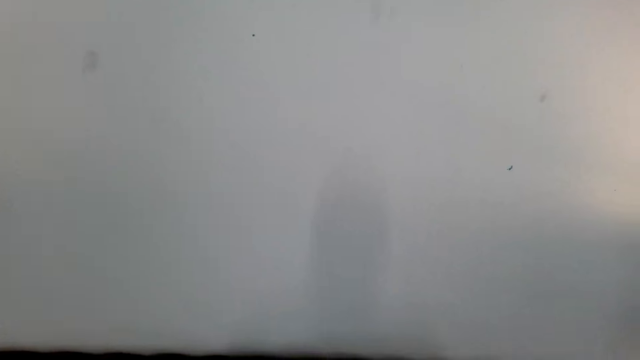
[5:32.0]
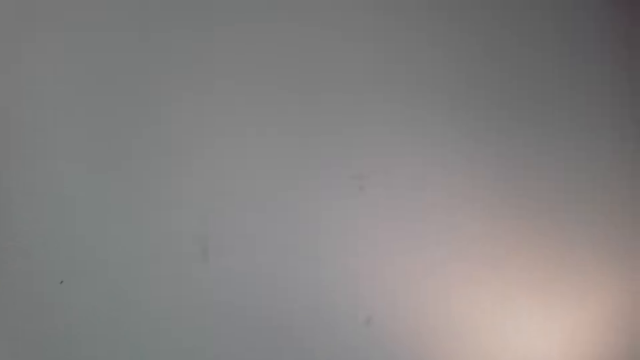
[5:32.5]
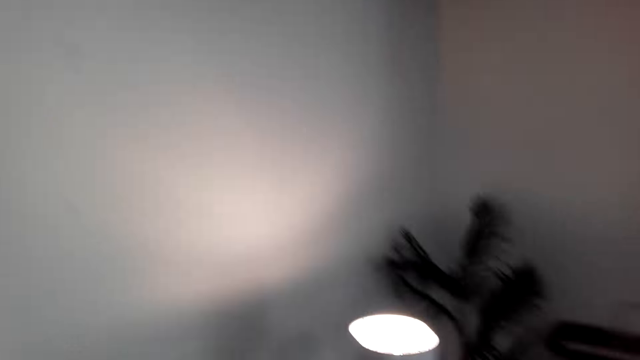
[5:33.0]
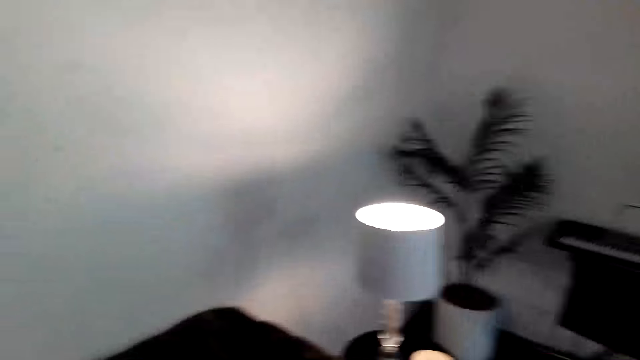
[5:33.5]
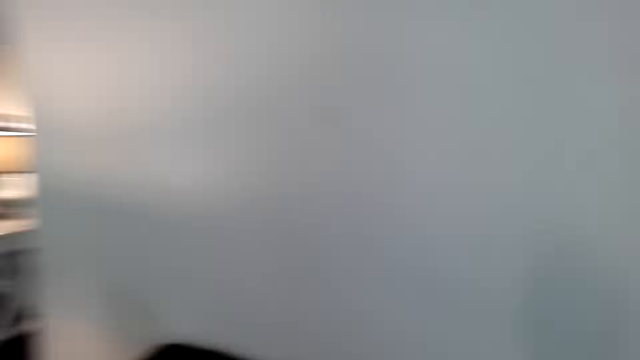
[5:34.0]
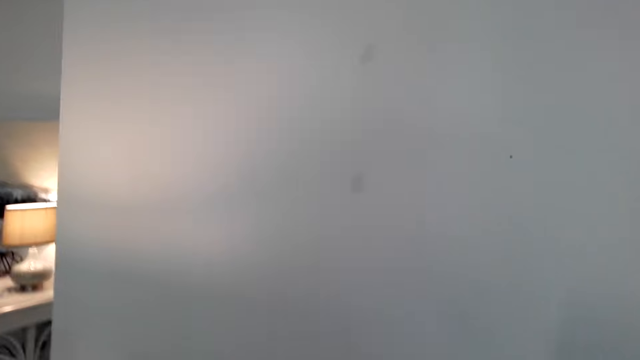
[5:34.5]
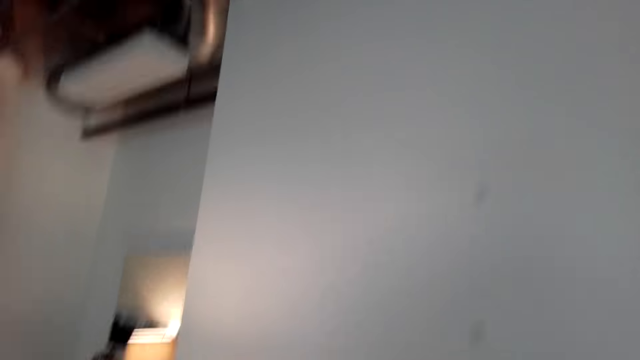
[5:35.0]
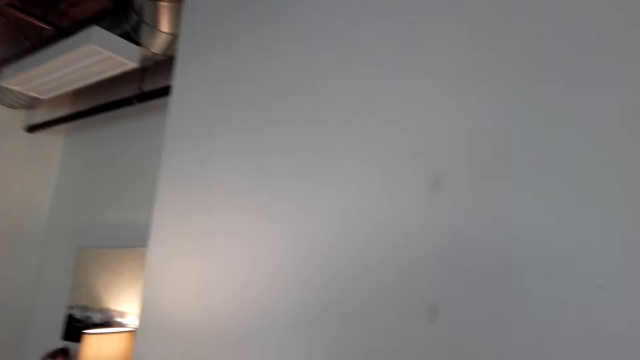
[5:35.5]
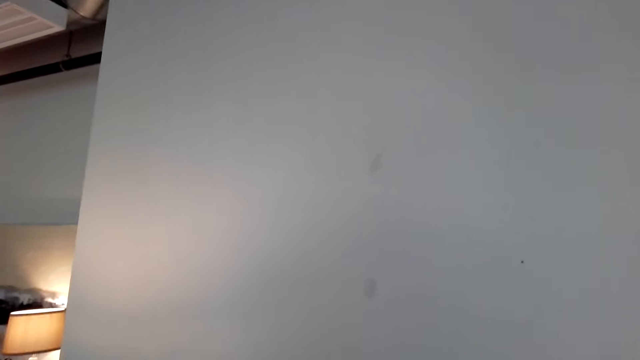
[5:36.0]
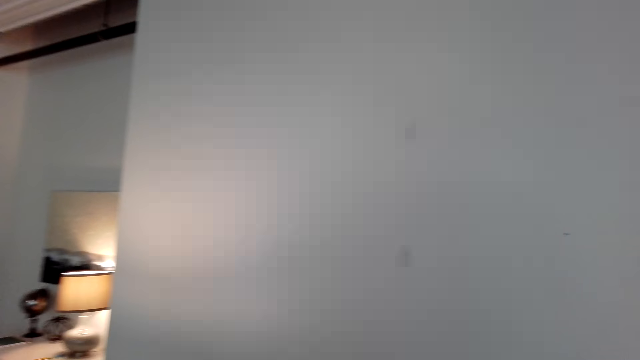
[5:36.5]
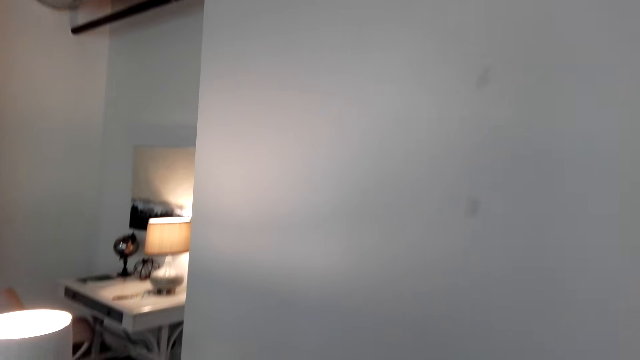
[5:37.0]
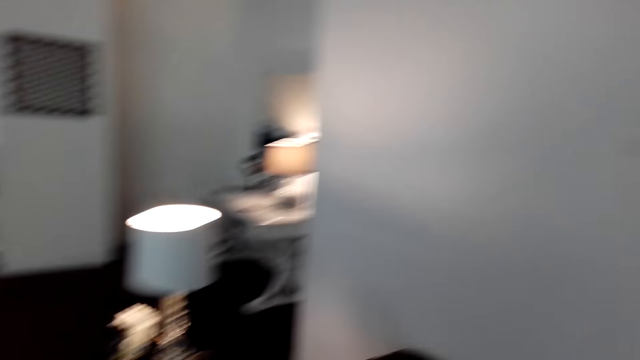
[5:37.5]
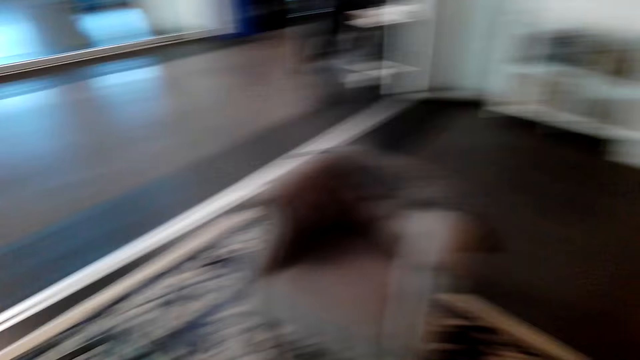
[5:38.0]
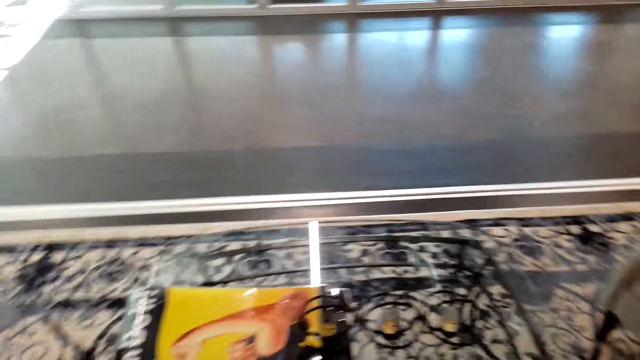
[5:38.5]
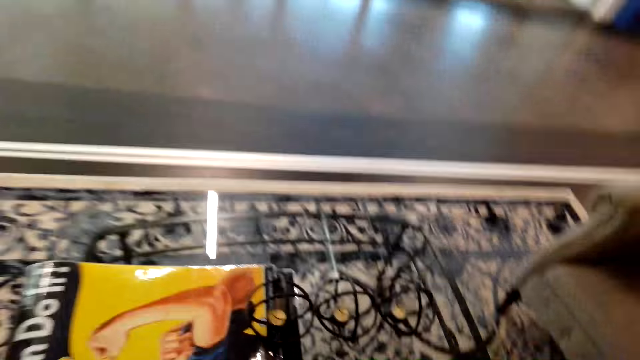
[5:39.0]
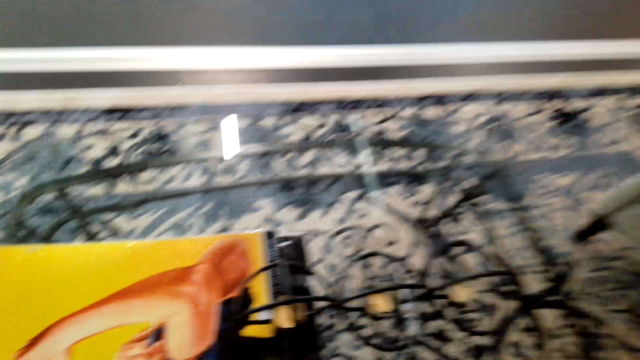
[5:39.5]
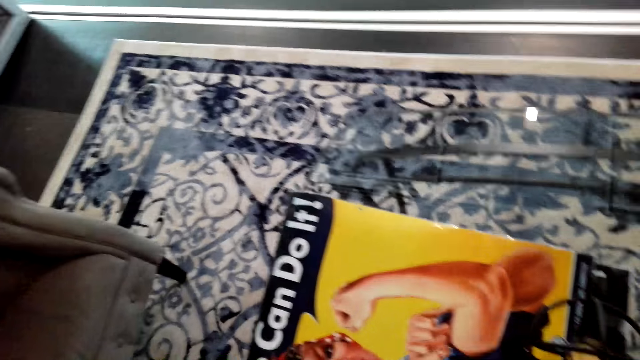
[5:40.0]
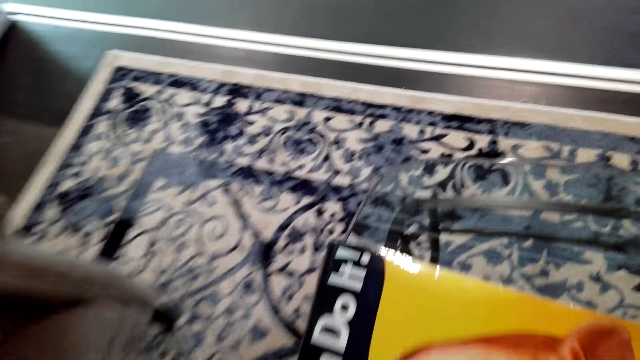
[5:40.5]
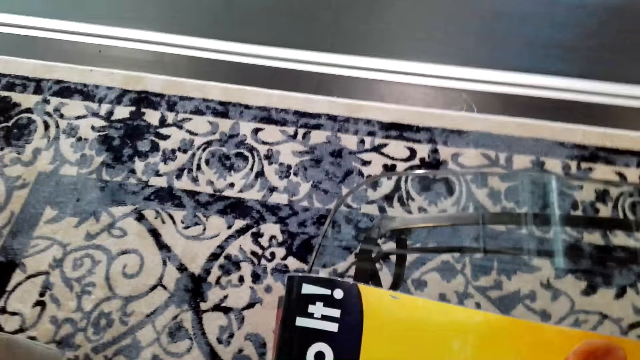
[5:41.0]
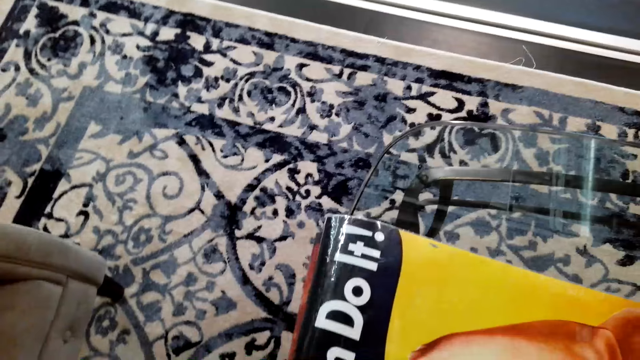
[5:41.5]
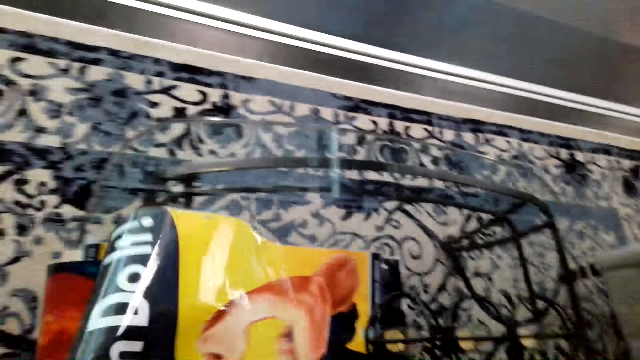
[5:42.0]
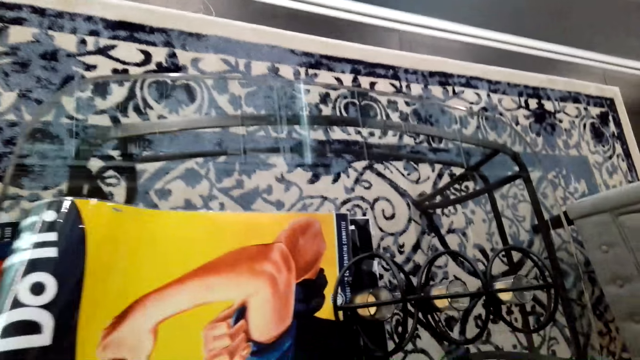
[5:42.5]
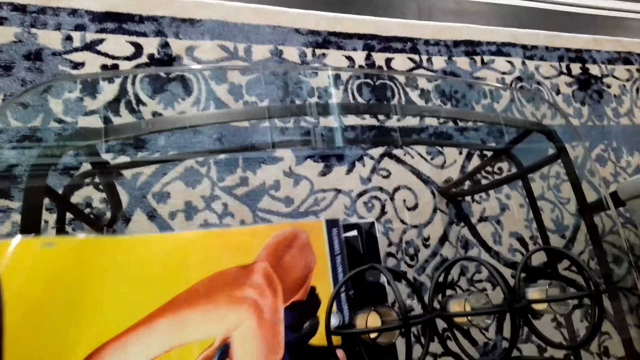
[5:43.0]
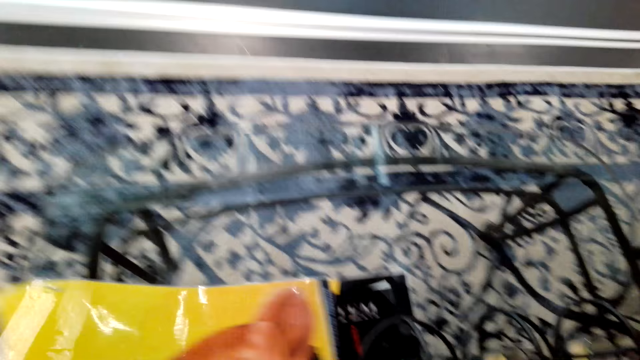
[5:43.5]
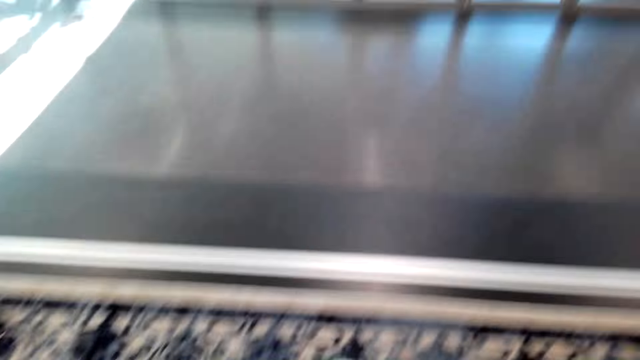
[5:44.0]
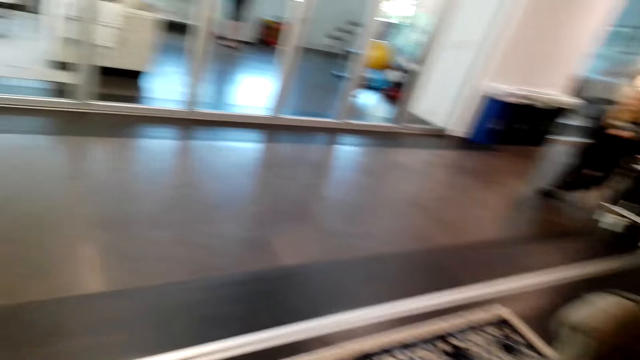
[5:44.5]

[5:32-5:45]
The camera wearer takes the wall picture or poster on the table.

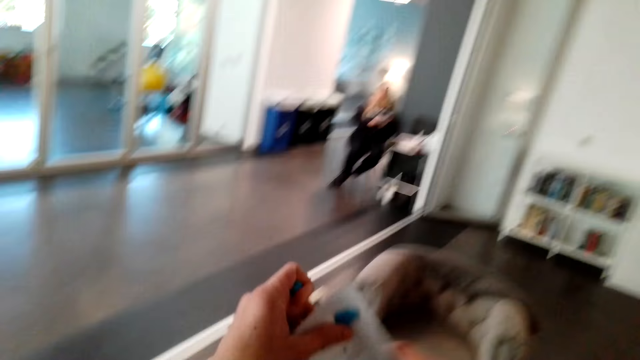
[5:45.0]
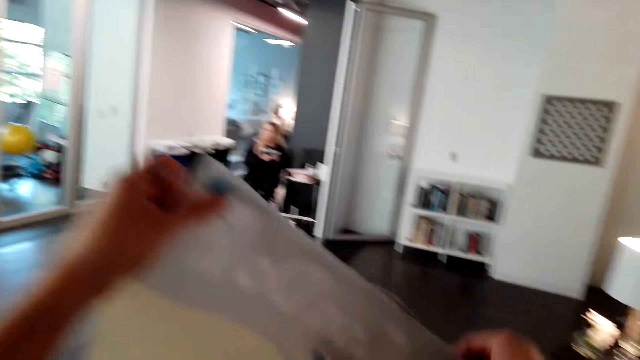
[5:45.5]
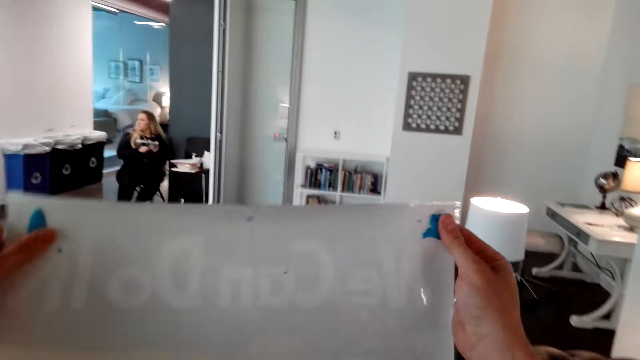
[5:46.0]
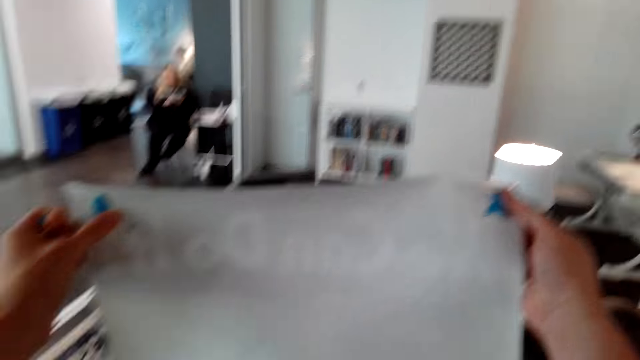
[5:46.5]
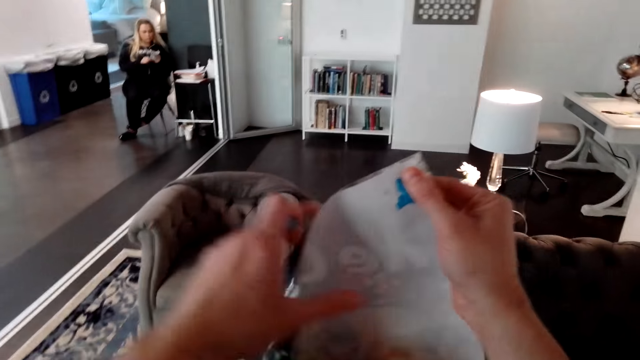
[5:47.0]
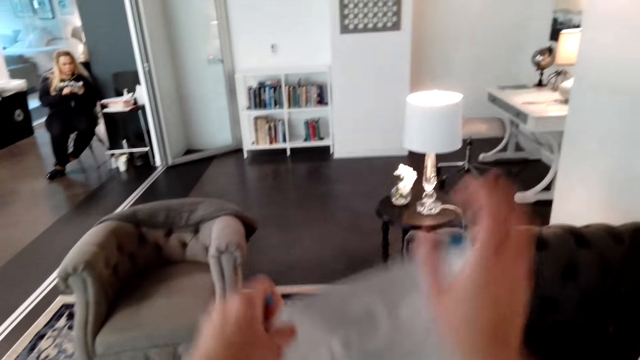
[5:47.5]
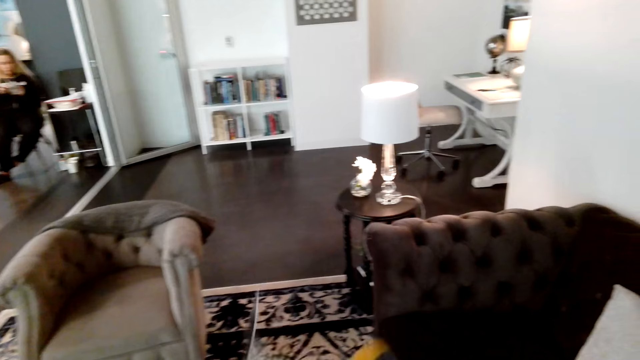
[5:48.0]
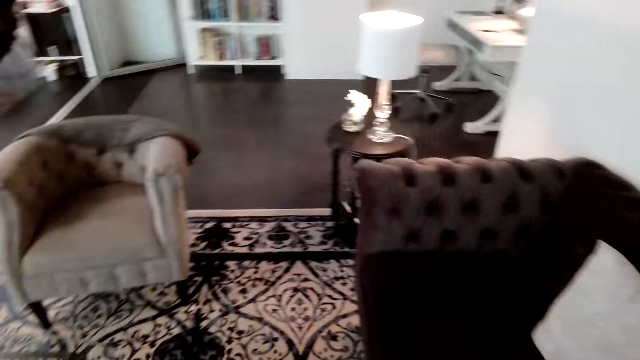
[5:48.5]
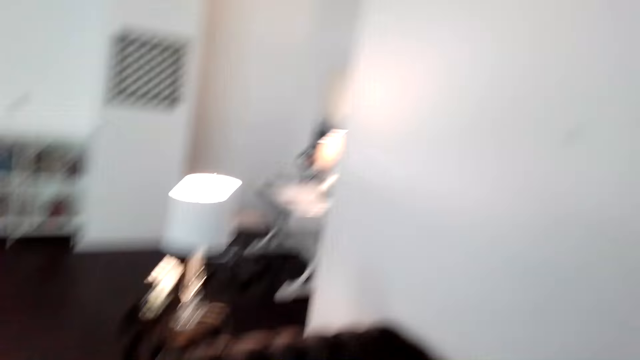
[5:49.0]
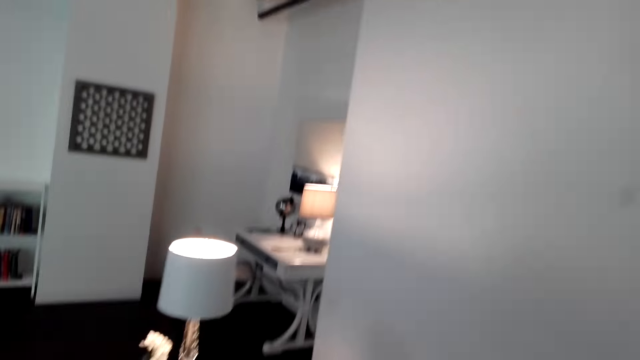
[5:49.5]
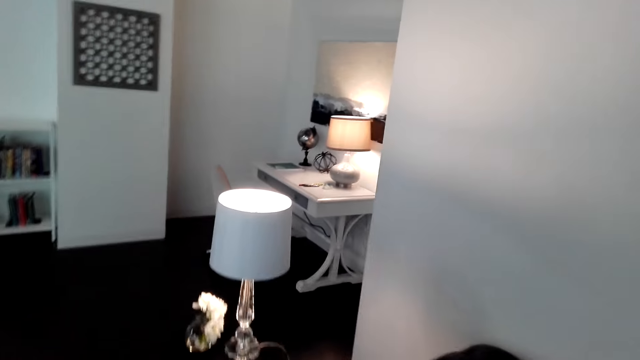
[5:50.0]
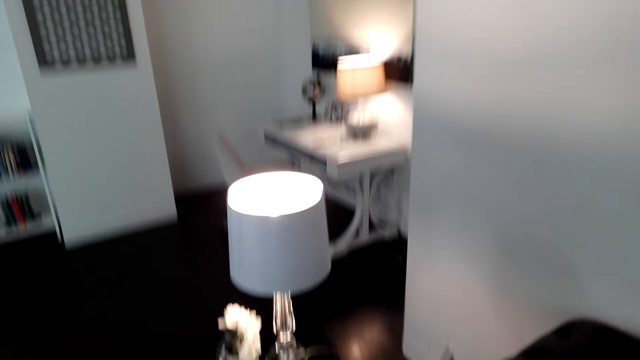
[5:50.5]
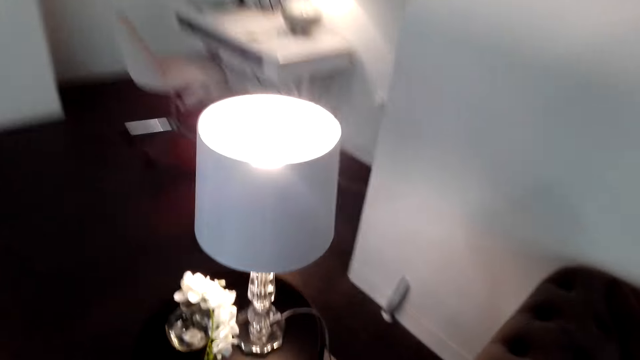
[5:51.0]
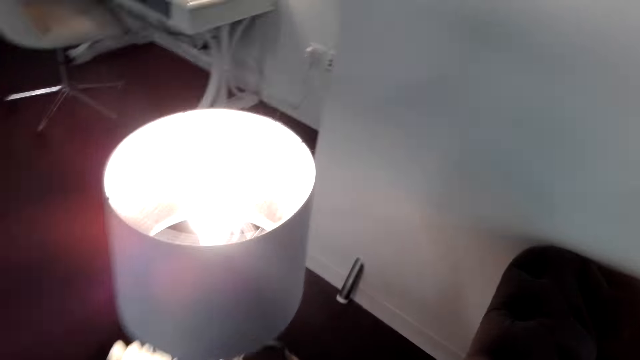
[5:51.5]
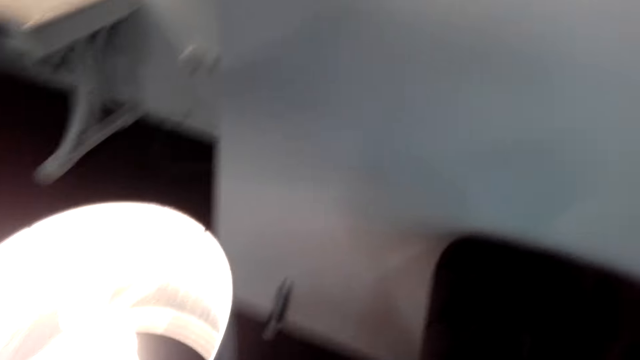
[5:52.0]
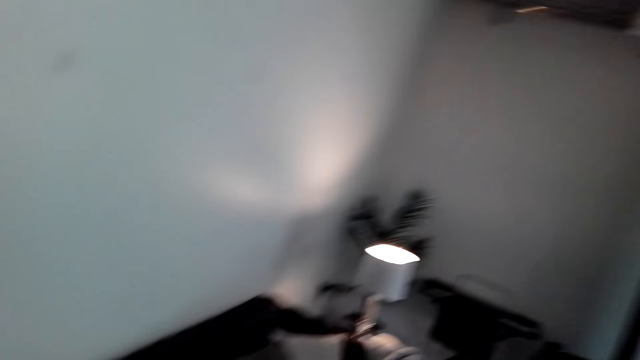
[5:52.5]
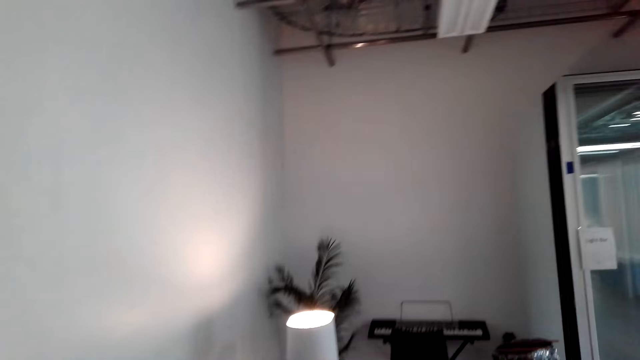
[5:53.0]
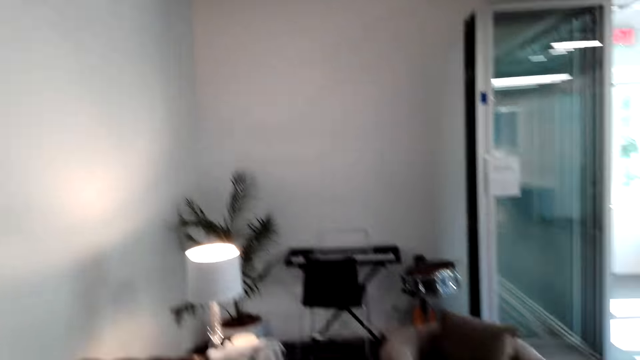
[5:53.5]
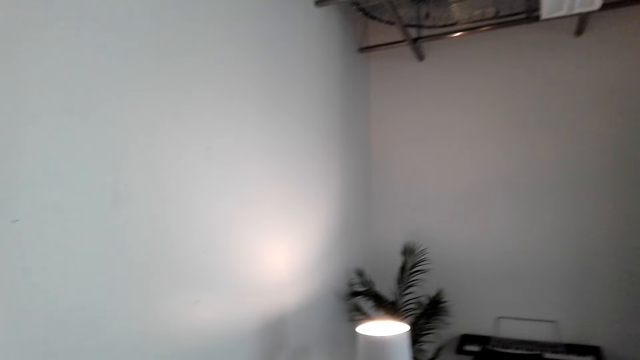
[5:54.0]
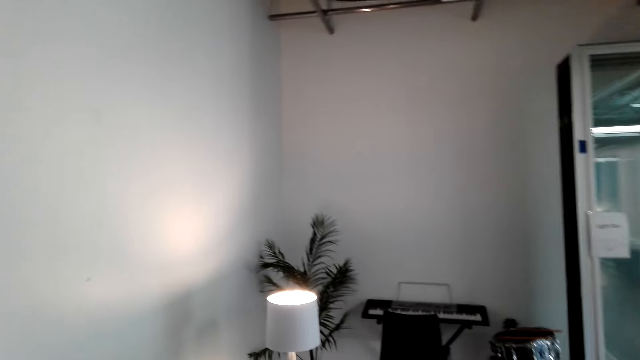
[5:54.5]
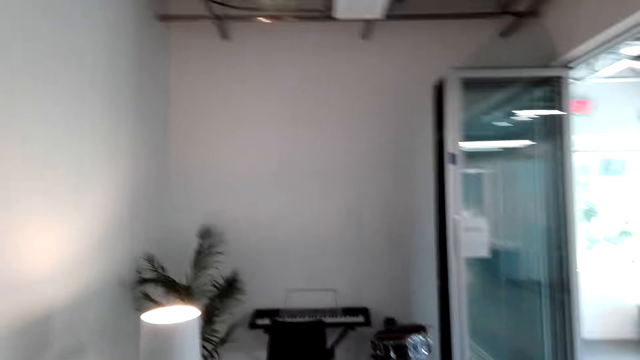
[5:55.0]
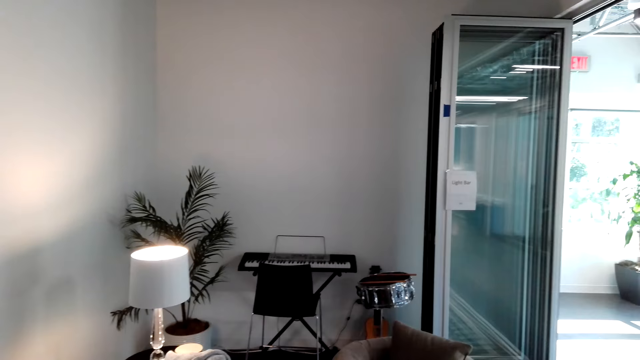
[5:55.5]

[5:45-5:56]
The camera wearer pushes the poster tuck on the poster or wall picture. They hold the poster with the left hand. They move the wall picture down. They walk. They look around.
